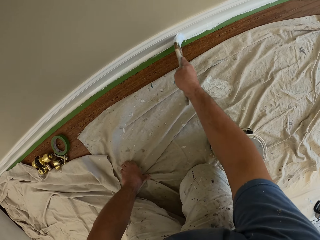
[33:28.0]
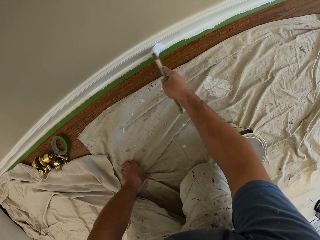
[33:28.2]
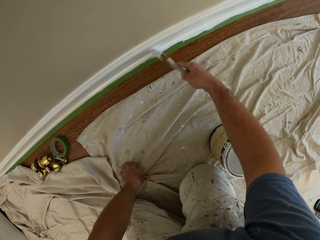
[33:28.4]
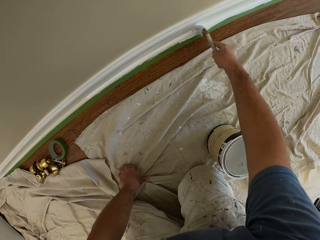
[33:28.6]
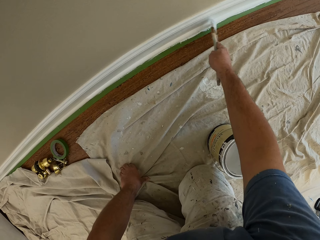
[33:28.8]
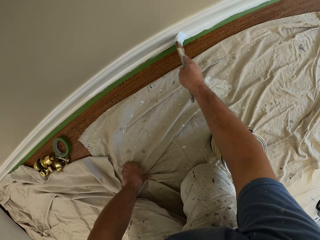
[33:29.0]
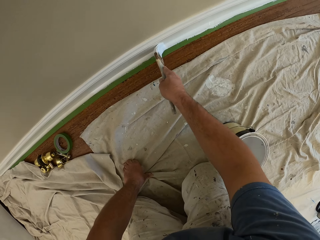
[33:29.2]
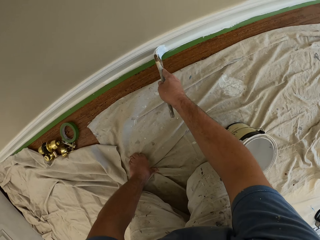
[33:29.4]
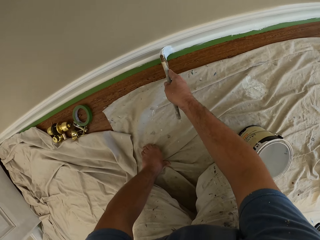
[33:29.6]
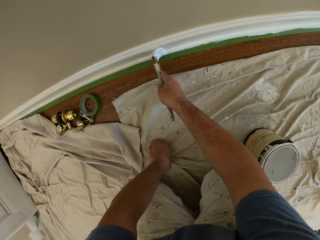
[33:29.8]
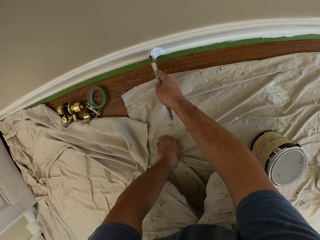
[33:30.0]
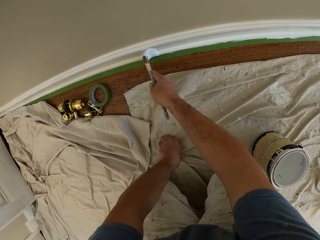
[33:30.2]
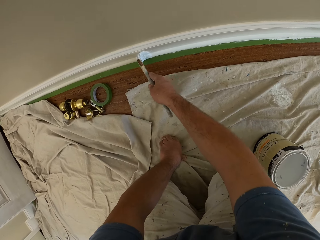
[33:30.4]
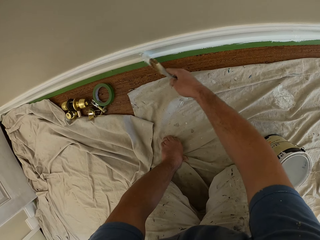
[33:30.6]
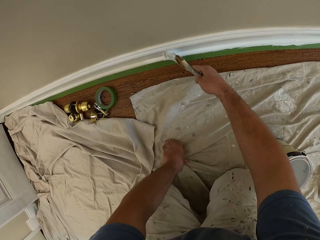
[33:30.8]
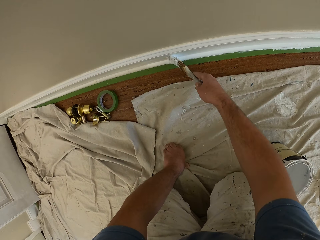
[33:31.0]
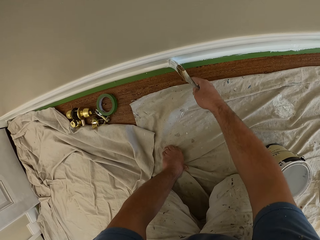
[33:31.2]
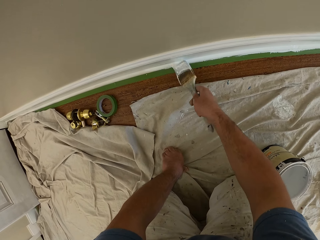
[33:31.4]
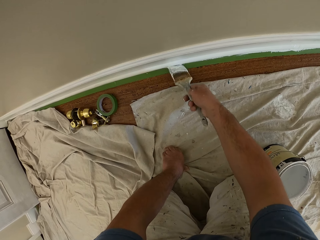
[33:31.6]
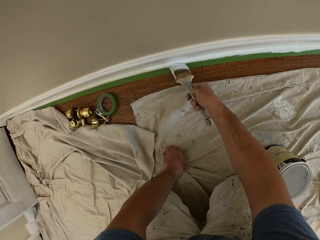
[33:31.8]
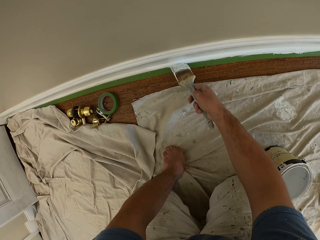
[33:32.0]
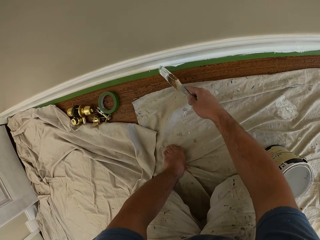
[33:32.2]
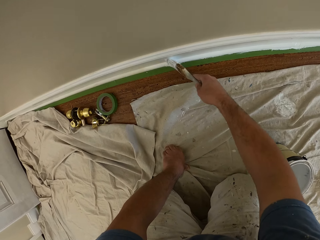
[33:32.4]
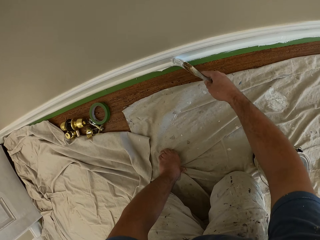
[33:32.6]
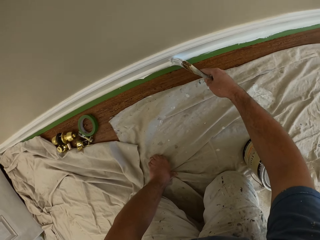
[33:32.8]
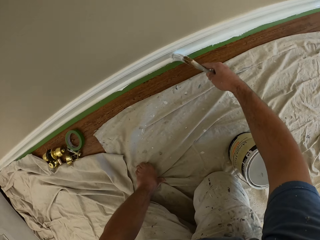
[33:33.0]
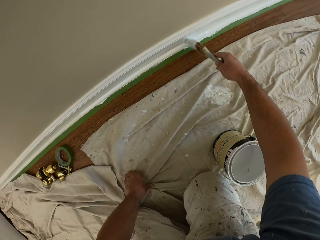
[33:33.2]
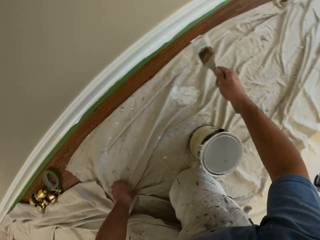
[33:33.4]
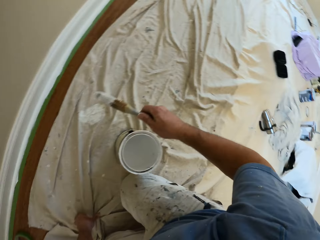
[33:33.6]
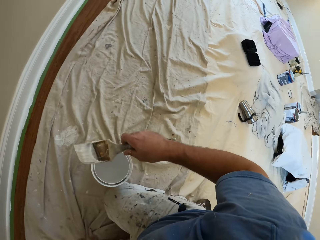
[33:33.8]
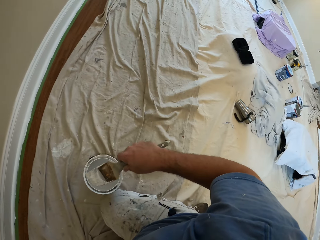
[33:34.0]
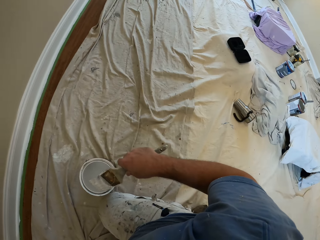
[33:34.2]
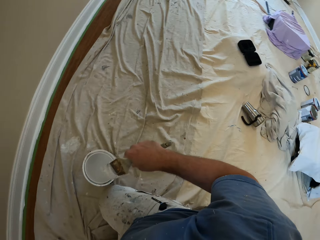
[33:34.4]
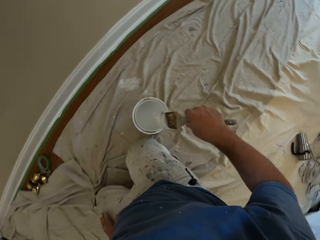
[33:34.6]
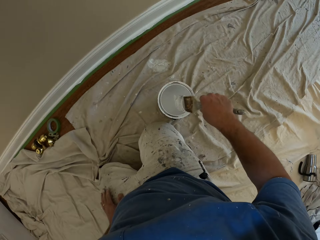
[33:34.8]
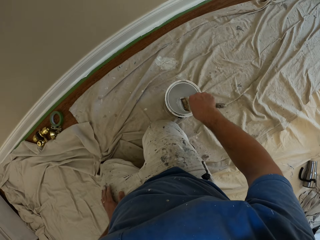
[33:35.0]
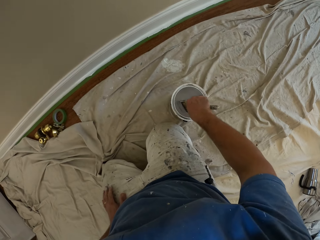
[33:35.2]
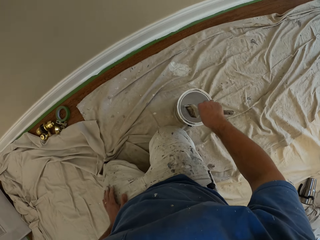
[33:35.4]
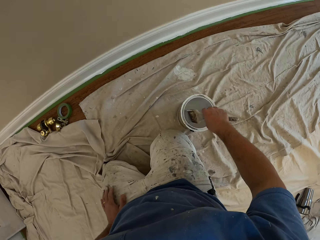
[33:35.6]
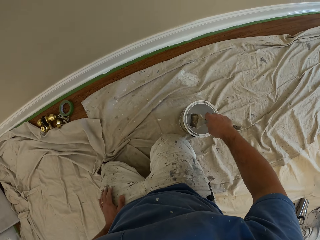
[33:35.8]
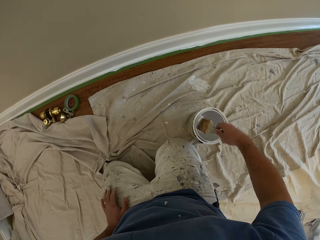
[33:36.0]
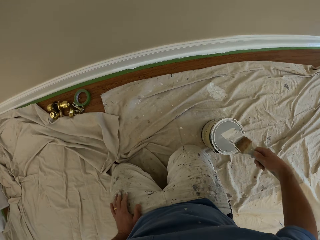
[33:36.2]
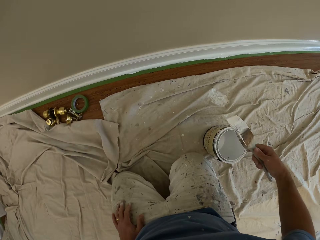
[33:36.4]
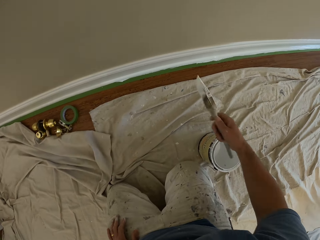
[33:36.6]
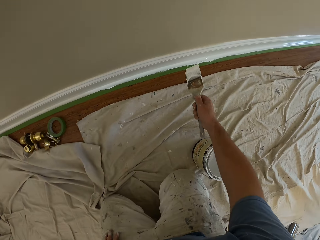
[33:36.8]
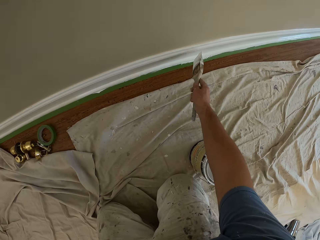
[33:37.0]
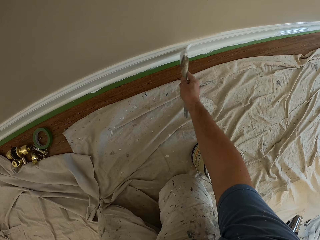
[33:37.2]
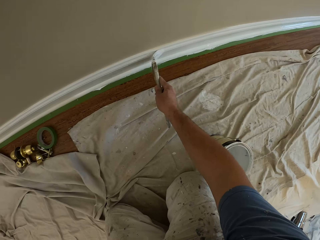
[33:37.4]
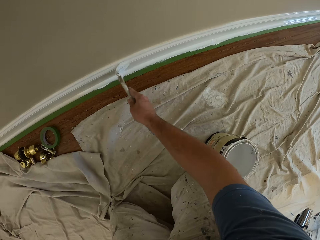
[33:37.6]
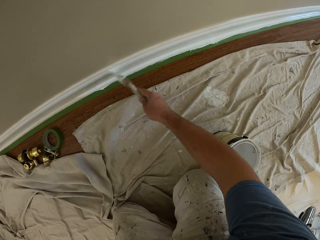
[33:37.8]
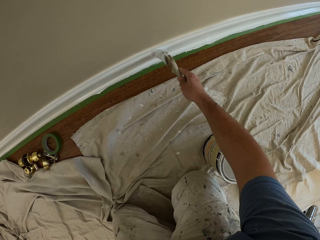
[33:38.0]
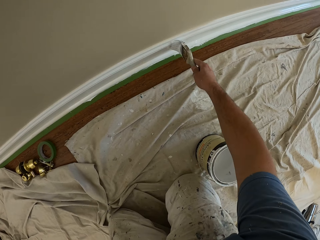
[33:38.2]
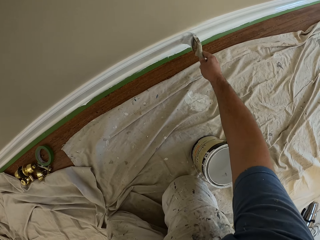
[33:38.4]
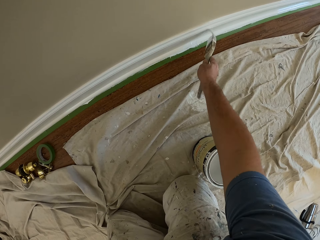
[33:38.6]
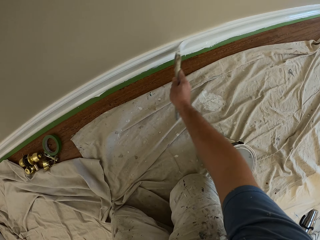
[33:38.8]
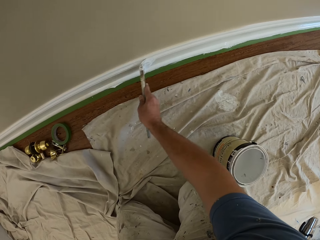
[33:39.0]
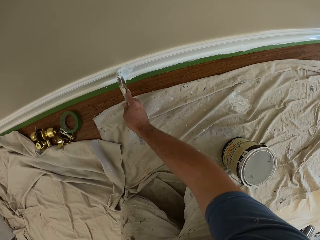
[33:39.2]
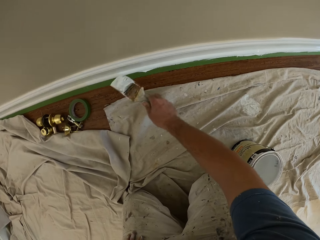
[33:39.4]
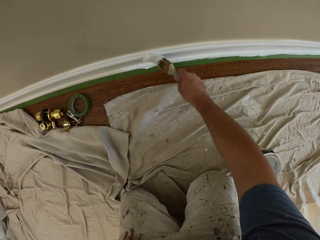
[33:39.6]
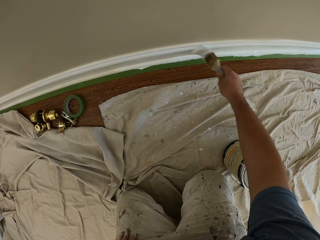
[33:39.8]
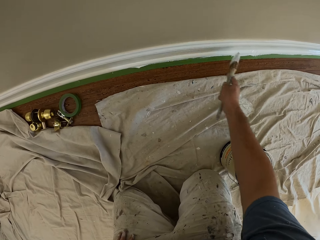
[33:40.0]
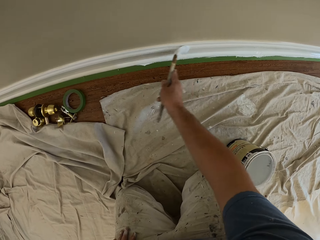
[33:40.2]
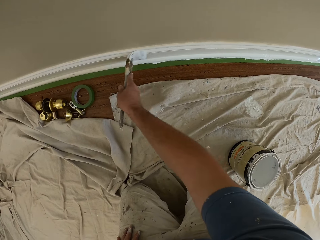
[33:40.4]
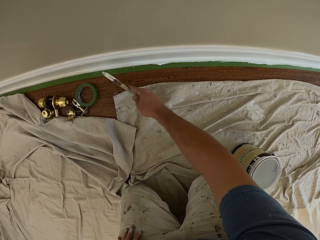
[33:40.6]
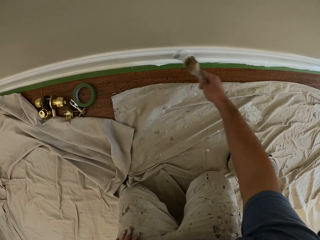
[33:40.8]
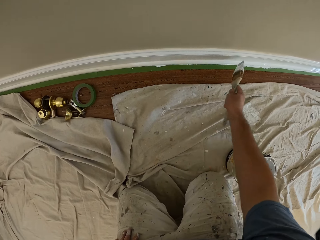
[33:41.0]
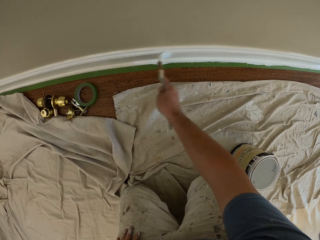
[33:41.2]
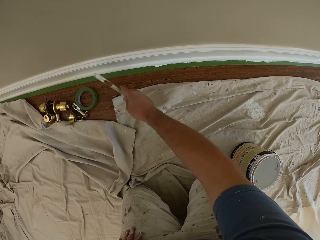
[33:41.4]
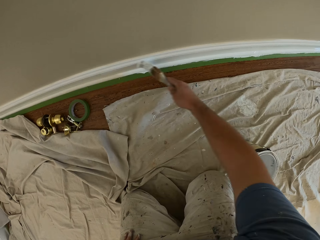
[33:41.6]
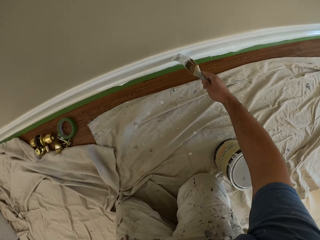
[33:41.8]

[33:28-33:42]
The camera wearer paints a baseboard. They dip the brush into the paint can. They paint the skirting of the wall.

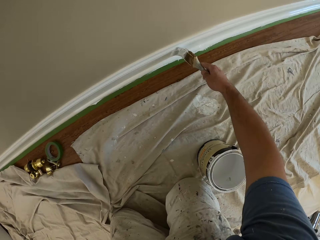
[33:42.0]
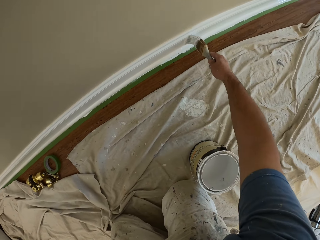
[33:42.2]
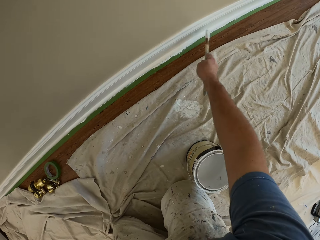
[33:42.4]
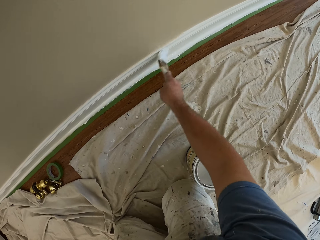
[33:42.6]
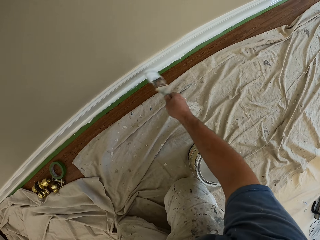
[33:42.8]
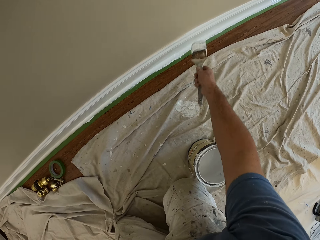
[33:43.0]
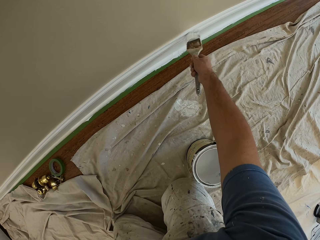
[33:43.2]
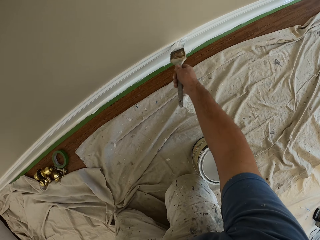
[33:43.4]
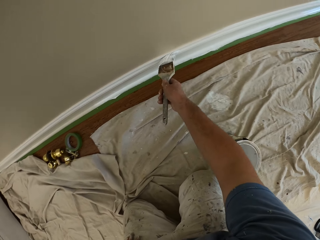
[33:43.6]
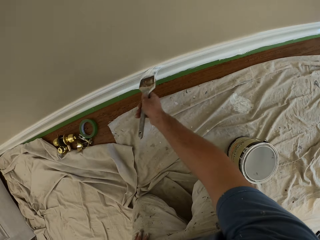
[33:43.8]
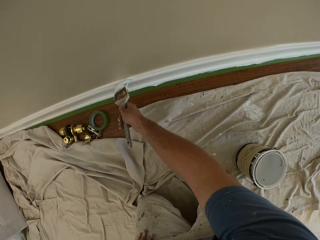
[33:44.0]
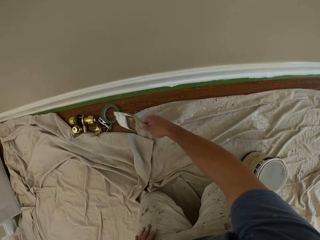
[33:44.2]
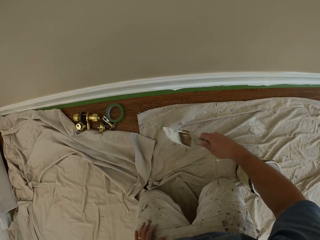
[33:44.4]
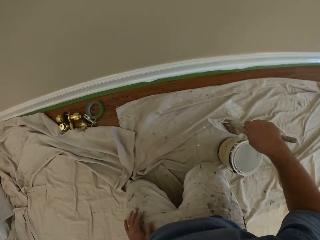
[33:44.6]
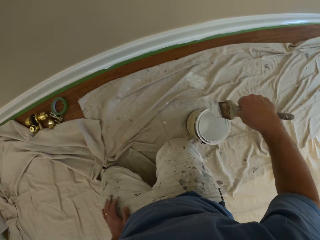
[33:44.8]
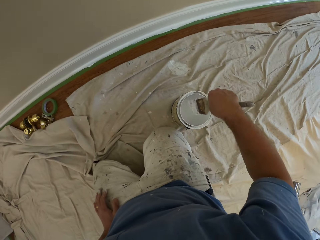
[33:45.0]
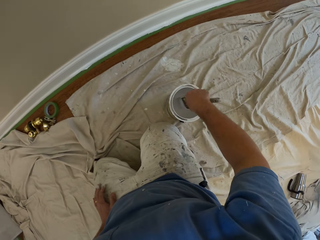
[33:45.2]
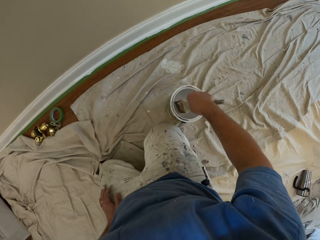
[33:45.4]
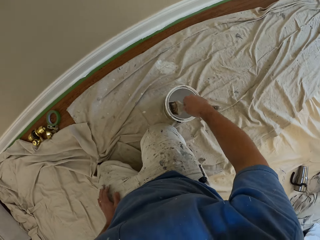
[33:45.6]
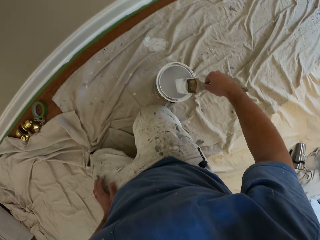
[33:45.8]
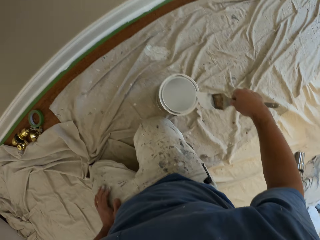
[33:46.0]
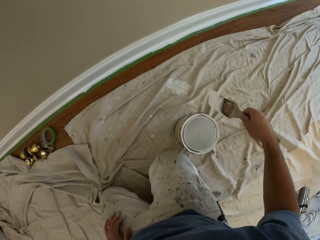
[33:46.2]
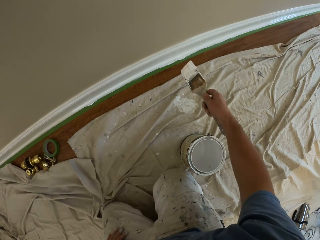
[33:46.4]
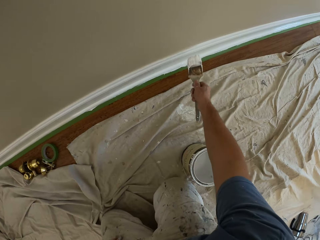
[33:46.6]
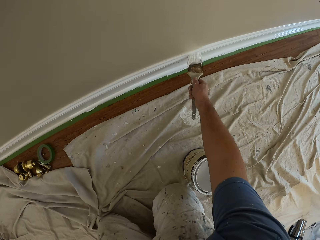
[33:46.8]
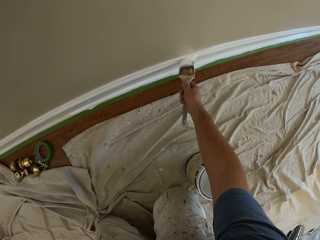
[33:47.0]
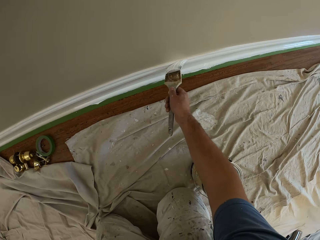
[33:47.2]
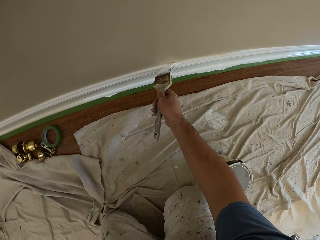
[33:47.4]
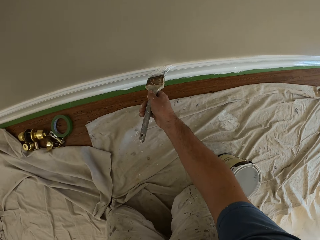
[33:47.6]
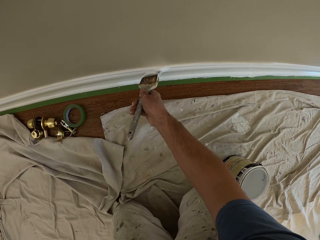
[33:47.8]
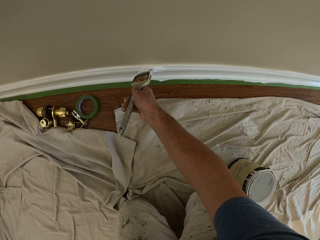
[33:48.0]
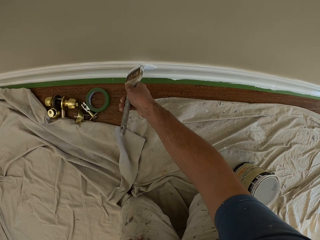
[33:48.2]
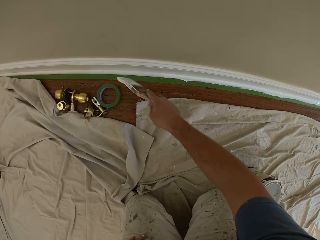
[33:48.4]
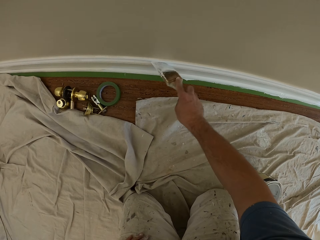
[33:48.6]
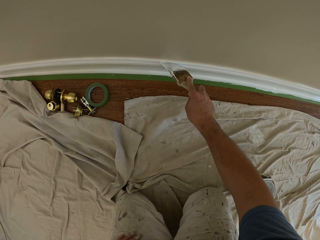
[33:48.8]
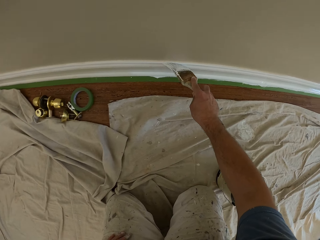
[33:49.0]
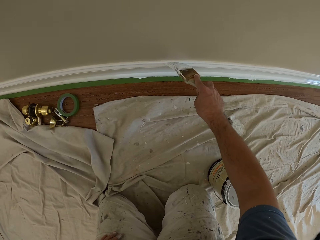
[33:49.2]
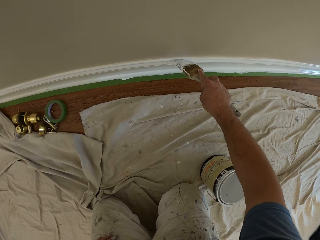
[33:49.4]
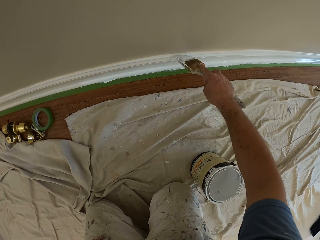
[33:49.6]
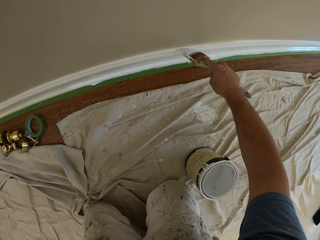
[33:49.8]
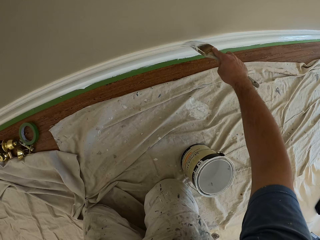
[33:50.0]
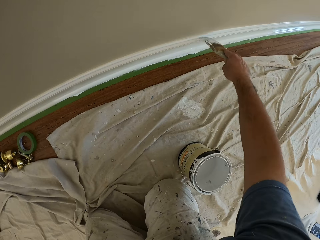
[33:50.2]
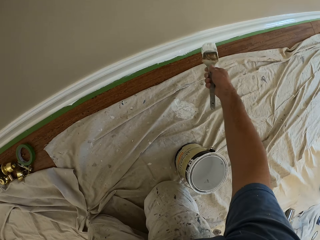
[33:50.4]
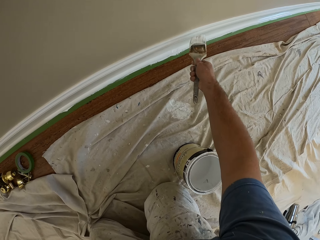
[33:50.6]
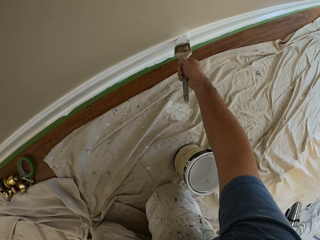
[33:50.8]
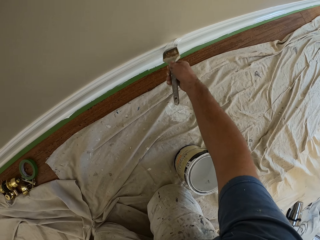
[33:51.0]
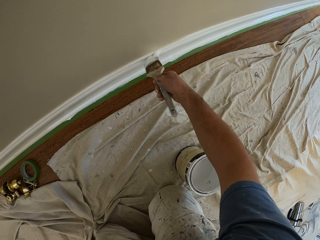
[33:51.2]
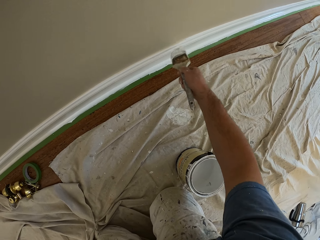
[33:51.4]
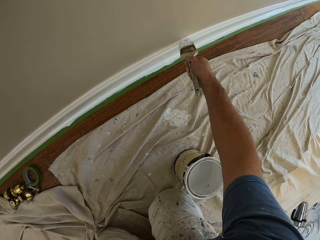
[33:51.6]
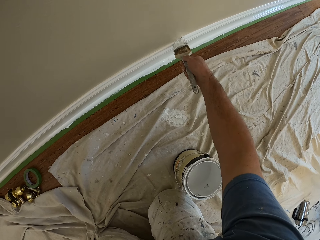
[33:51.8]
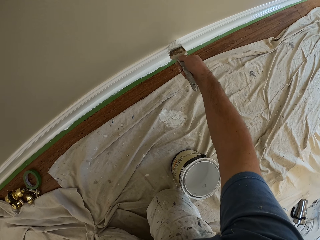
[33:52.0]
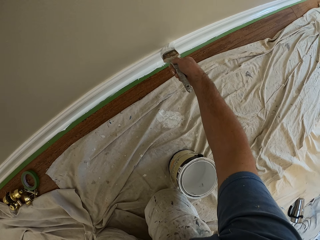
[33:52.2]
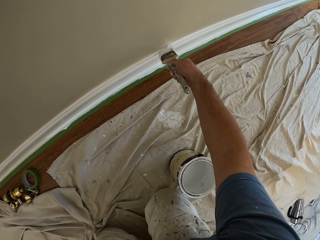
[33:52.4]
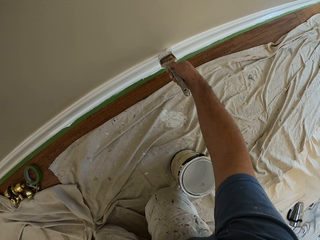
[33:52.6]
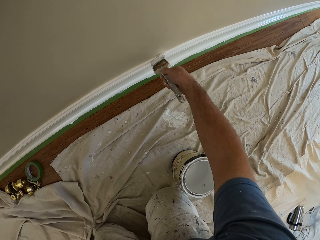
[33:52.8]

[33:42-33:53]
The camera wearer dips the brush into the paint can. They paint the edge of the skirting of the wall with the brush. They paint a baseboard. They paint the baseboard again.
